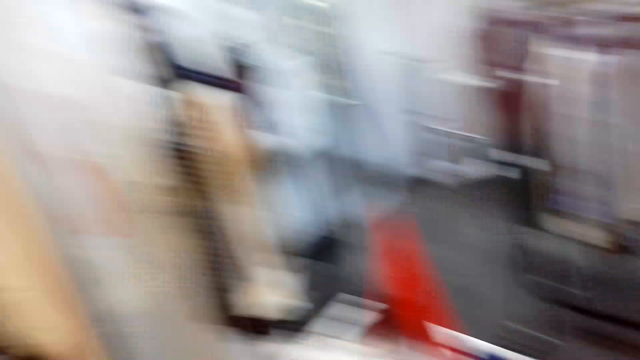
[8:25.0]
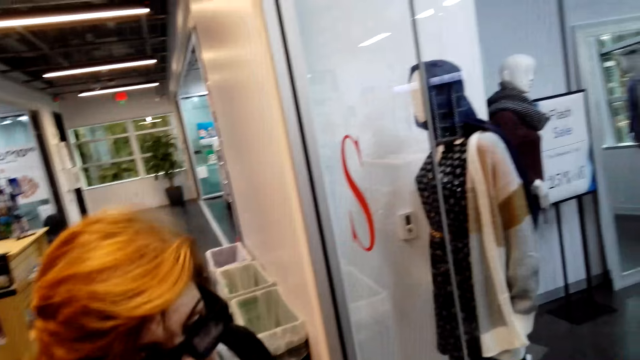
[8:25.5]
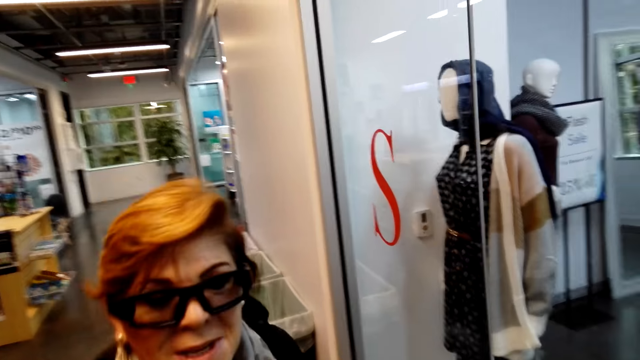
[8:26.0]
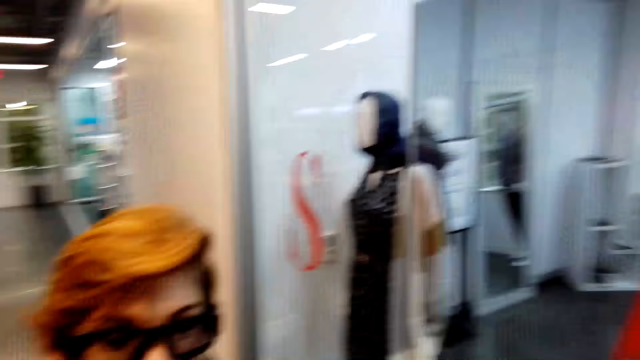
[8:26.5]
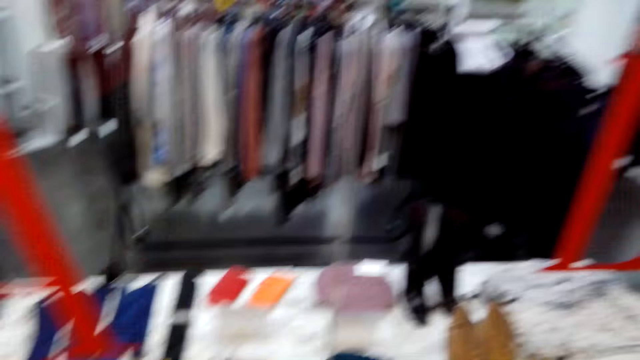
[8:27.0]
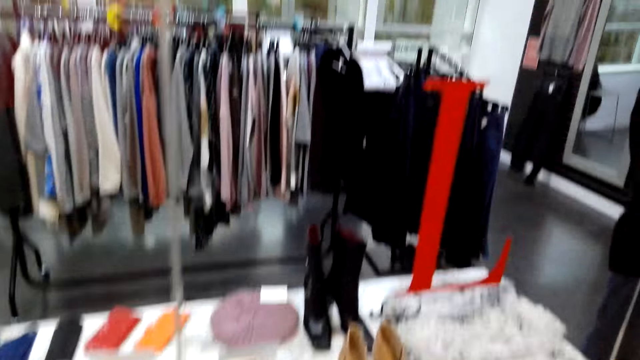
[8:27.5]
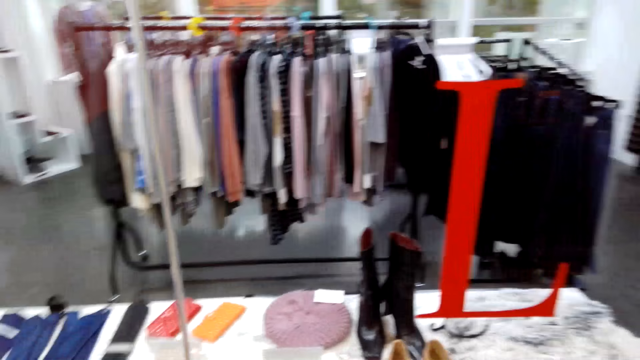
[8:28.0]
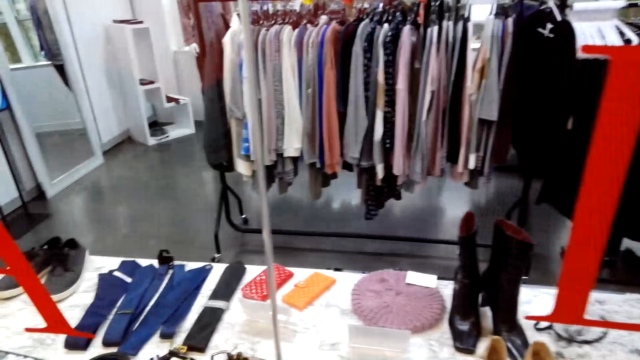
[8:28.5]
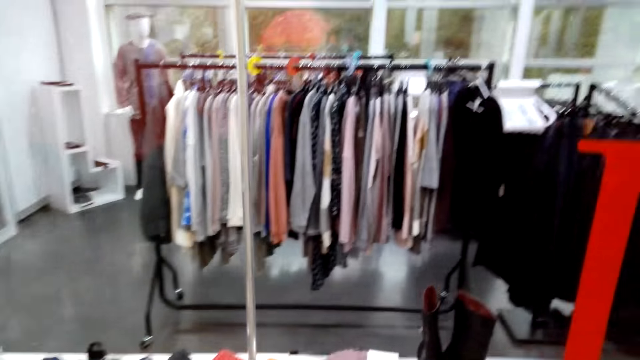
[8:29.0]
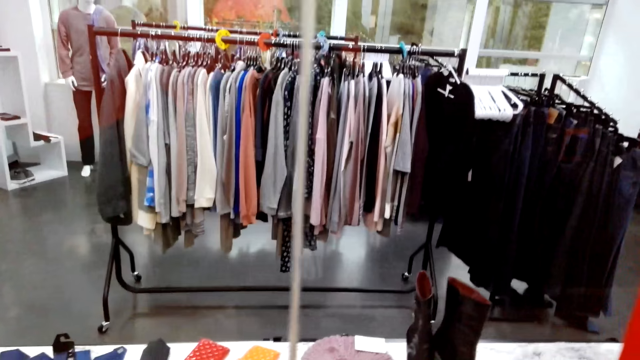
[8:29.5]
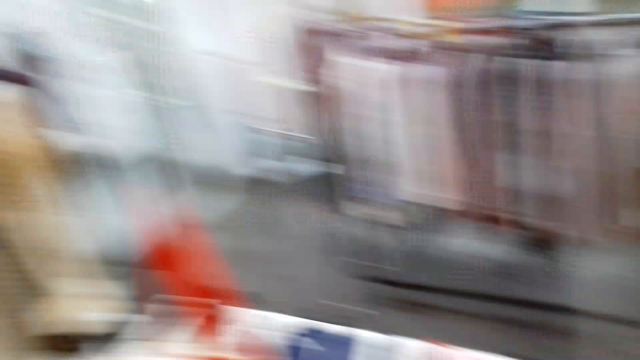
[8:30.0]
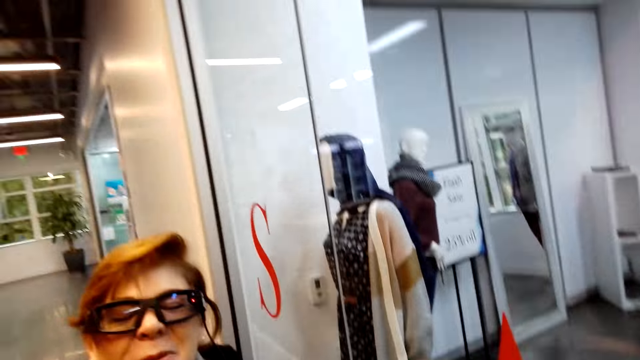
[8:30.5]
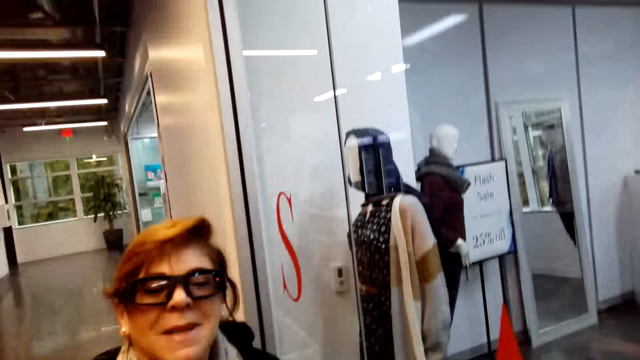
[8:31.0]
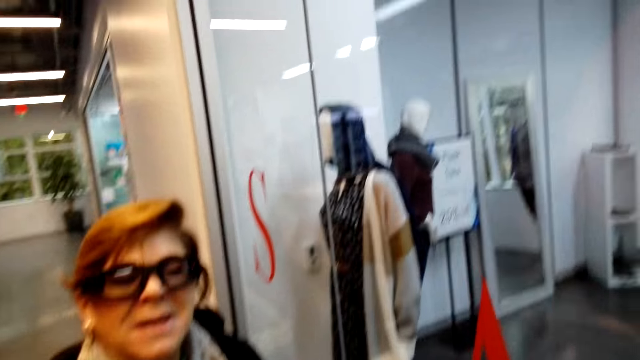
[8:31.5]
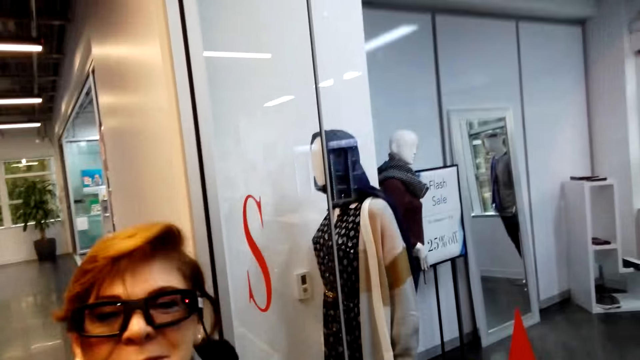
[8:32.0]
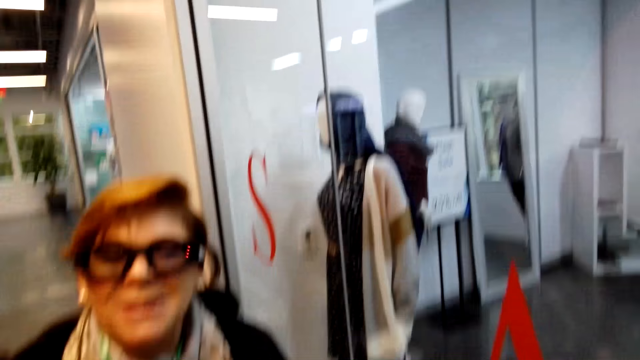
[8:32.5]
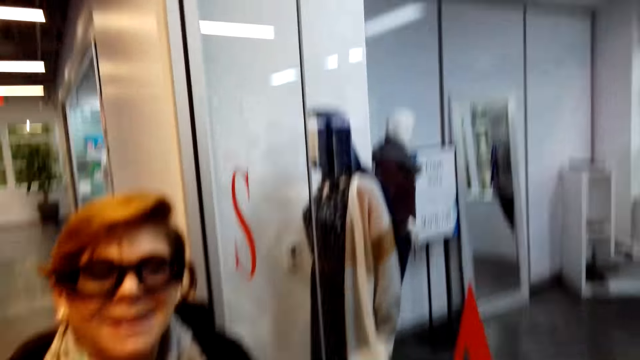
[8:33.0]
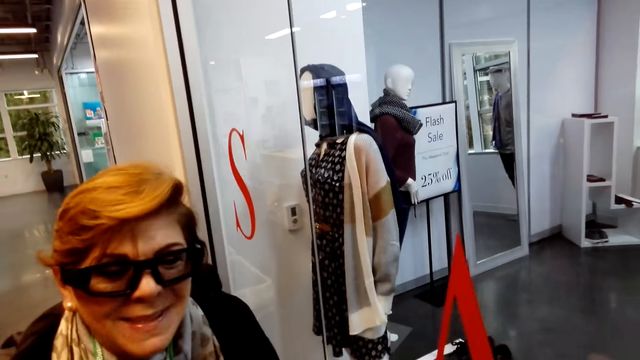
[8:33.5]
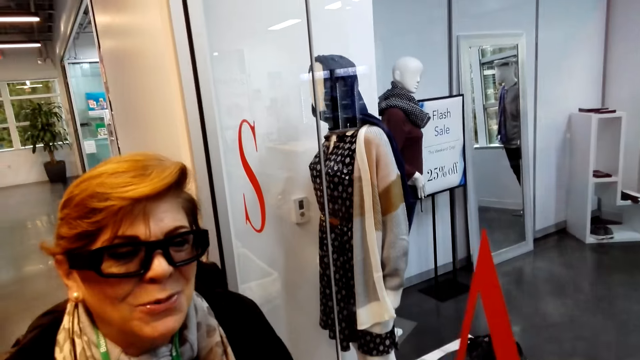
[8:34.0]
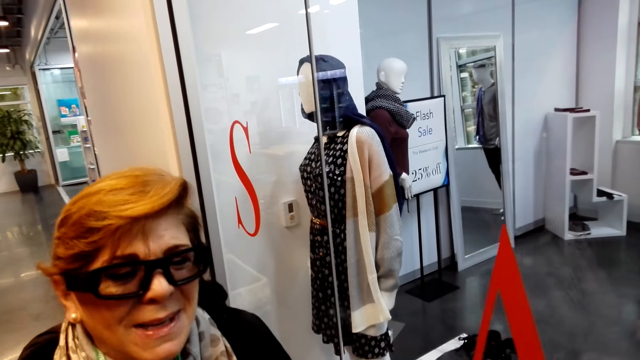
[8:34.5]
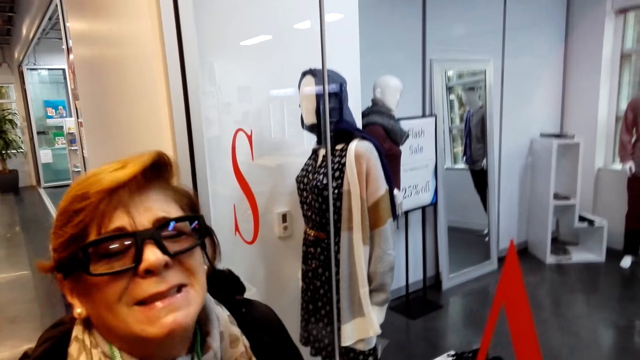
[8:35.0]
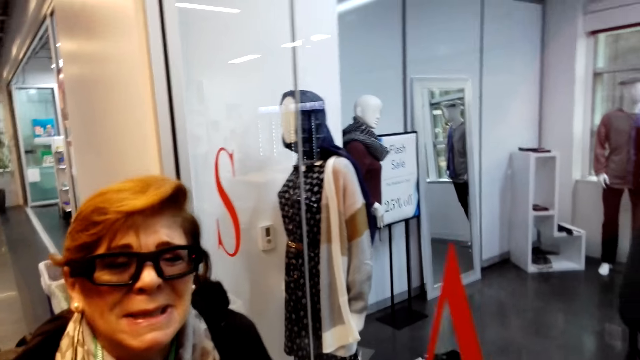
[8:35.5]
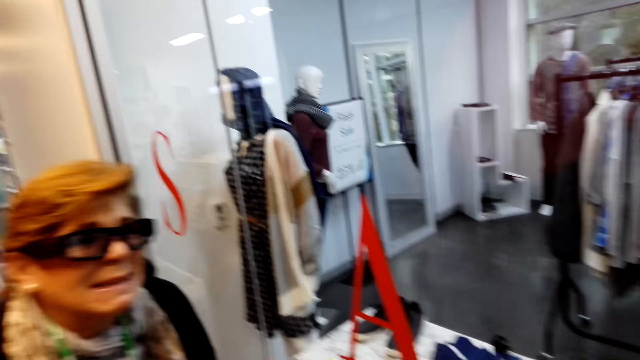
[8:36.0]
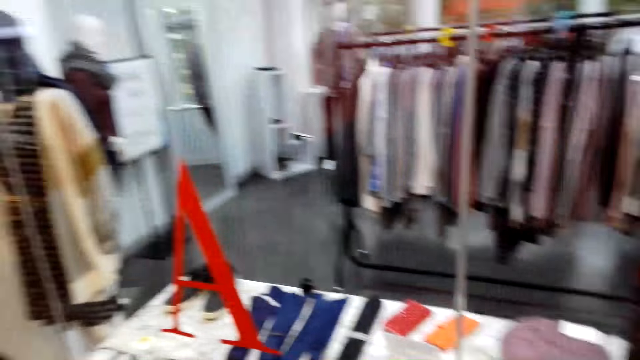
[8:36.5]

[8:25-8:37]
The camera wearer converses with a woman. The woman converses with the camera wearer. The camera wearer converses with the woman. The woman converses with the camera wearer. The camera wearer looks at the woman. The woman converses with the camera wearer. The camera wearer converses with the woman.

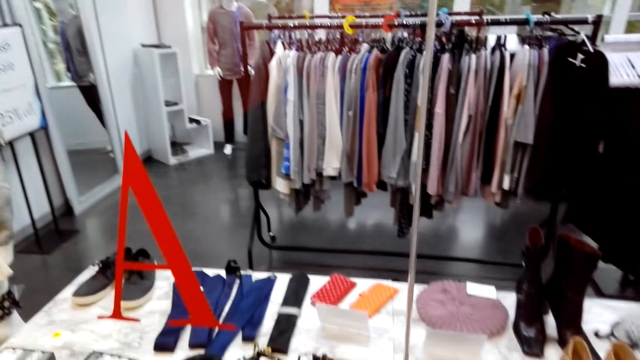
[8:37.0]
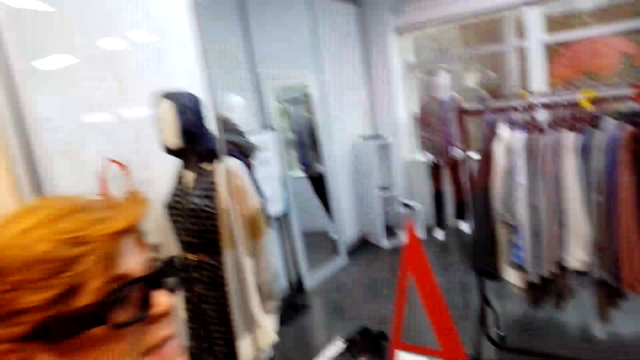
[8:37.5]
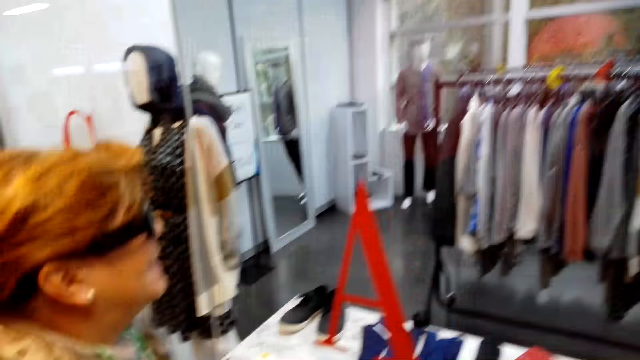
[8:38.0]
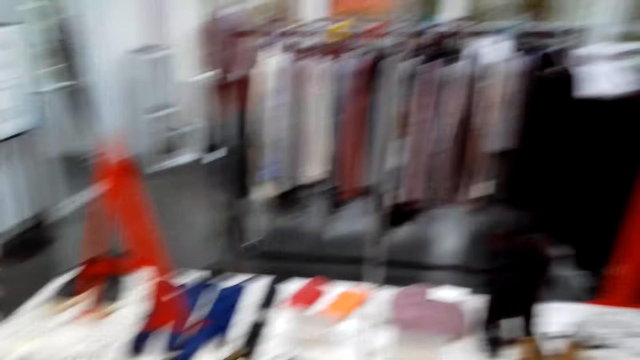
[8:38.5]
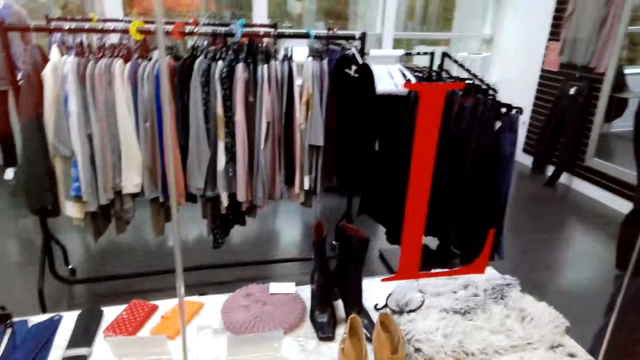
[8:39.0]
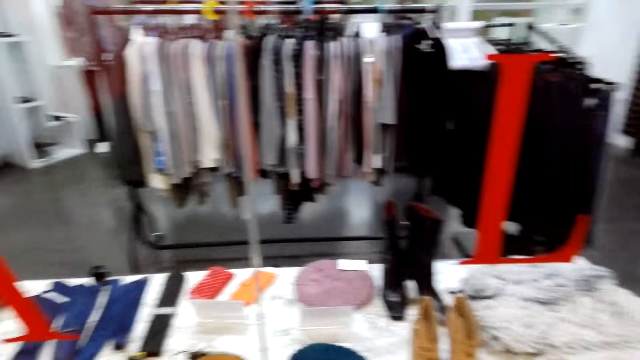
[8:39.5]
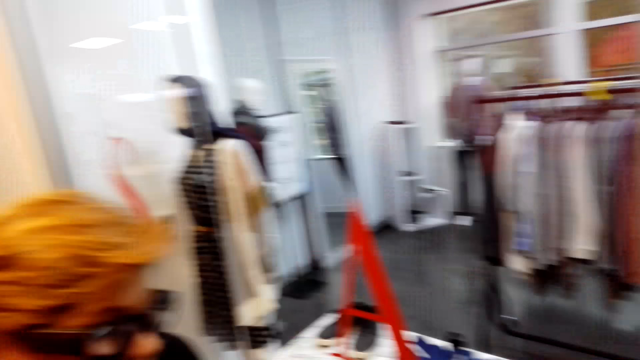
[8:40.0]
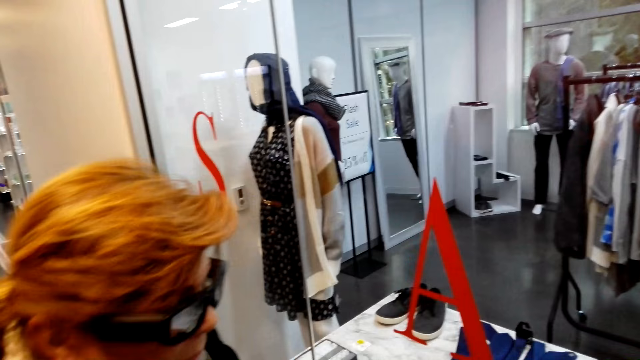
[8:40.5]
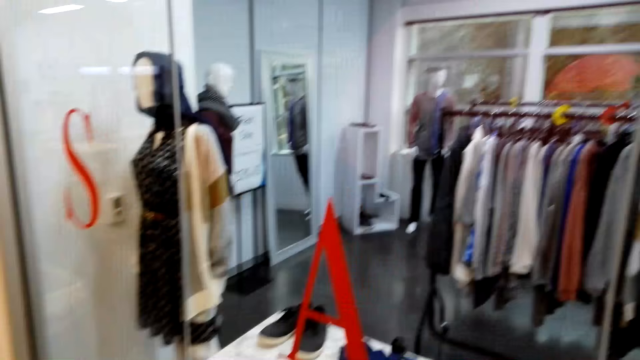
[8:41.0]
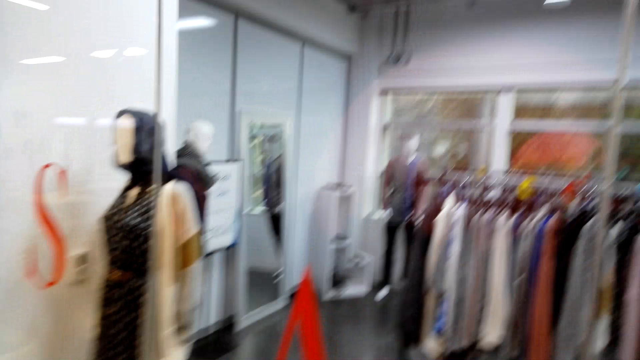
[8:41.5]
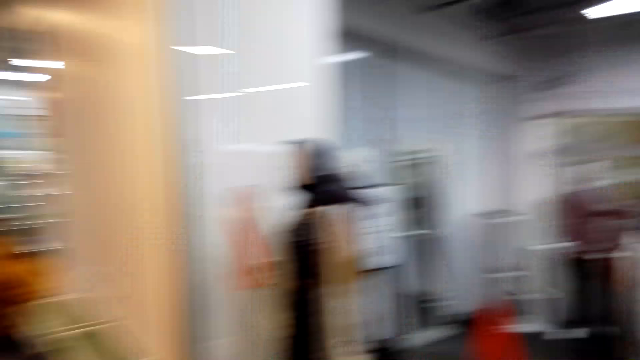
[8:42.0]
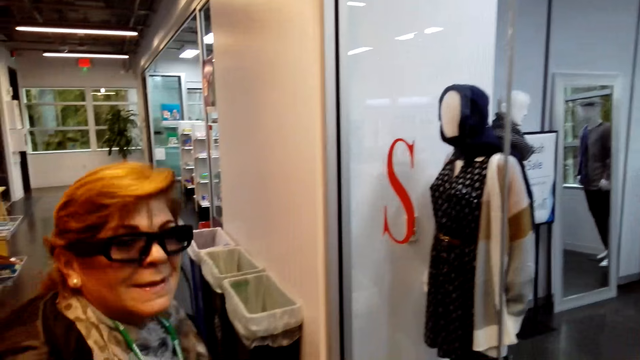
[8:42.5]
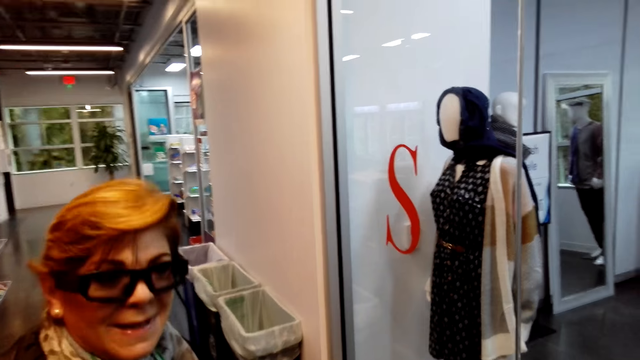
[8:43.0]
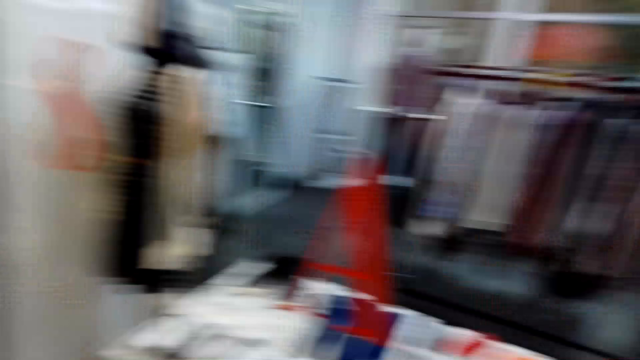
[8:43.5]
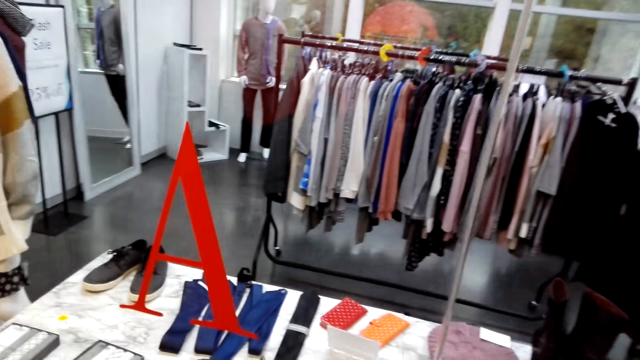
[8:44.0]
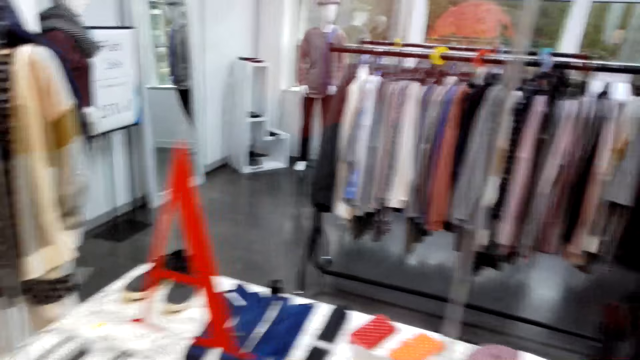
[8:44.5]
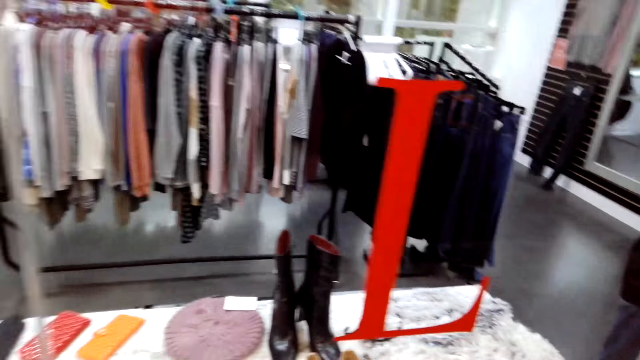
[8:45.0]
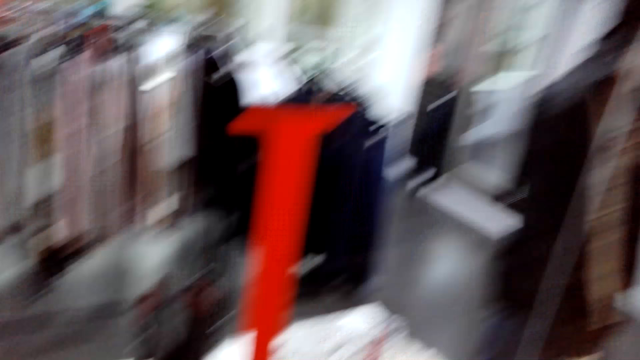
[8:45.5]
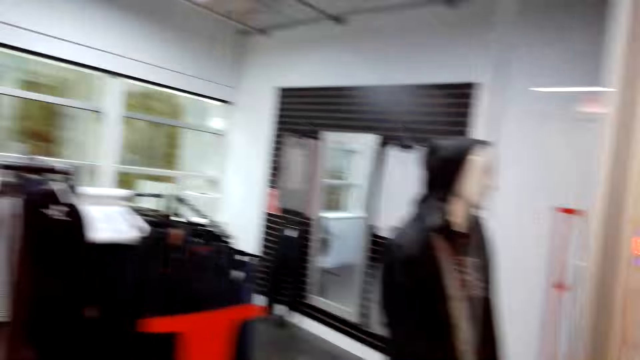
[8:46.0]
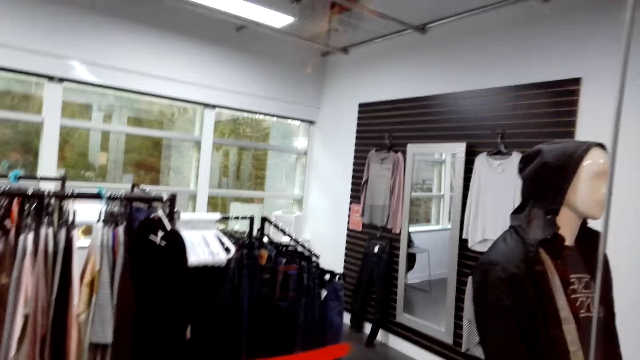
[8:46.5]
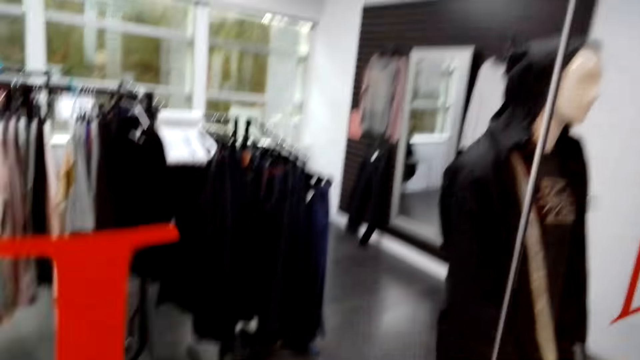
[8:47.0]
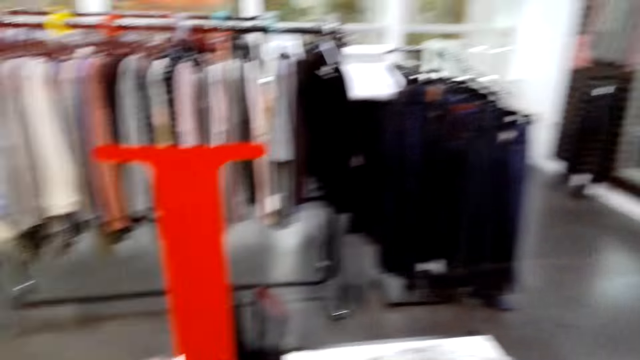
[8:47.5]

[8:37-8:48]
A woman converses with the camera wearer. The camera wearer looks at the woman. The woman converses with the camera wearer. The camera wearer converses with the woman. They look at the woman. The woman converses with the camera wearer.
